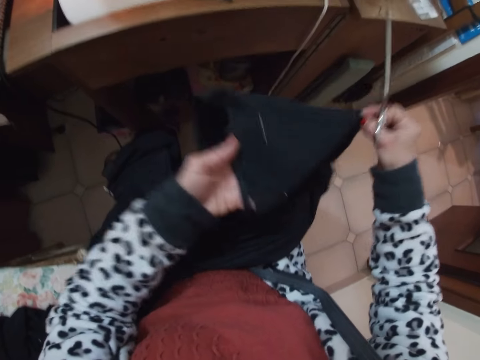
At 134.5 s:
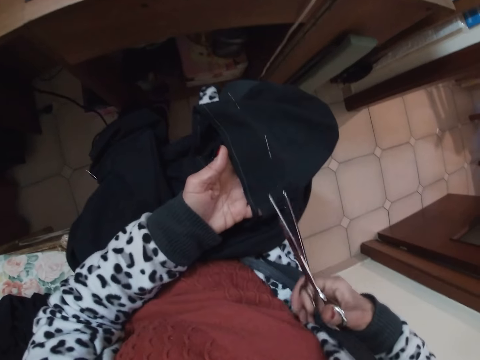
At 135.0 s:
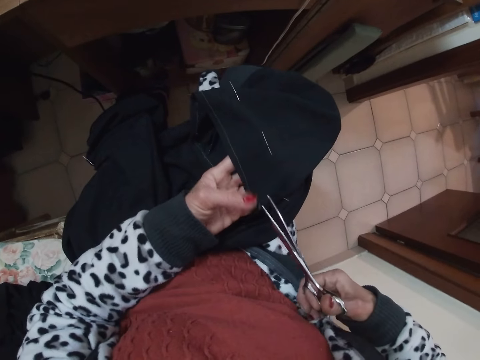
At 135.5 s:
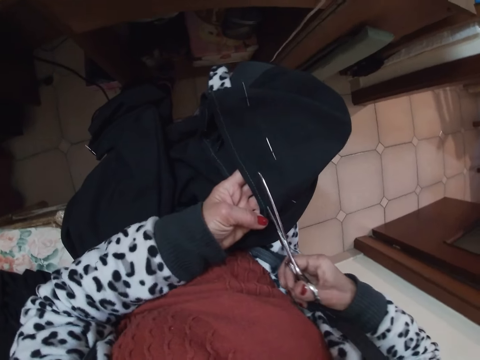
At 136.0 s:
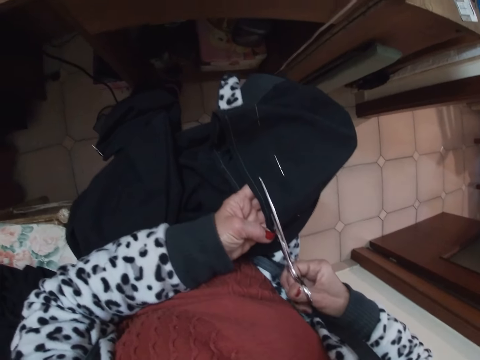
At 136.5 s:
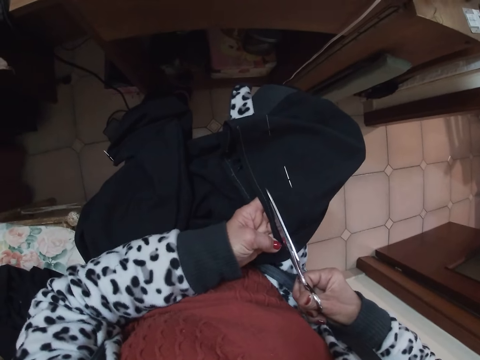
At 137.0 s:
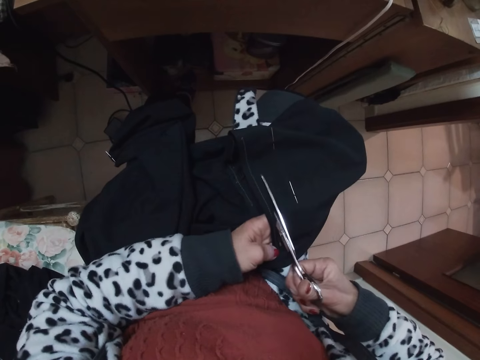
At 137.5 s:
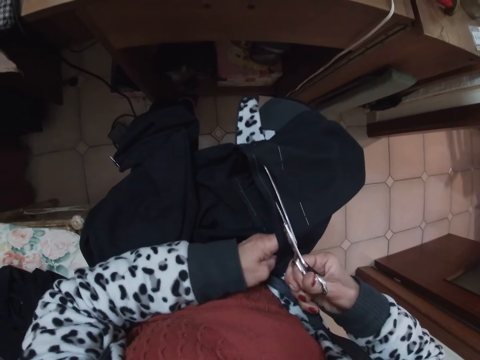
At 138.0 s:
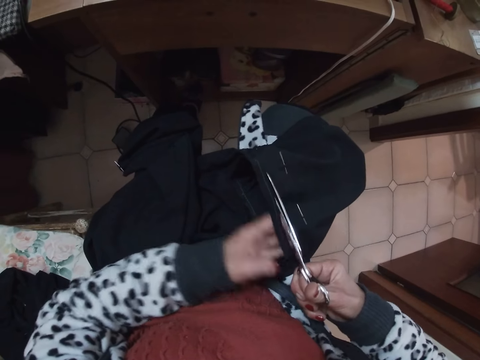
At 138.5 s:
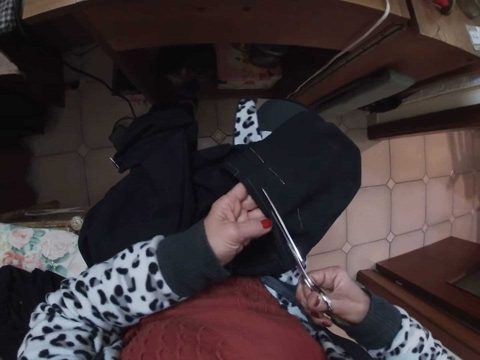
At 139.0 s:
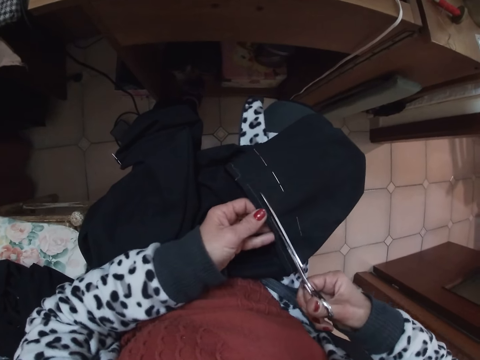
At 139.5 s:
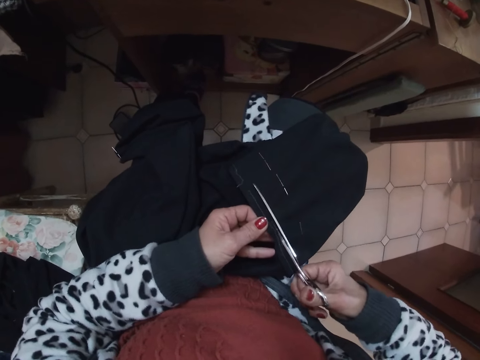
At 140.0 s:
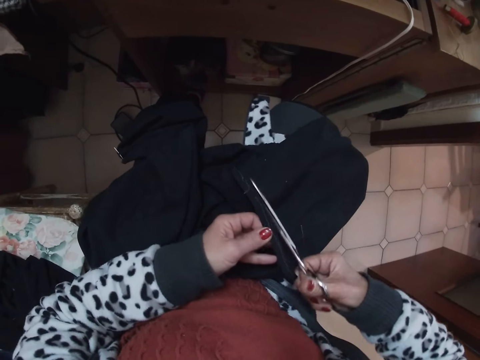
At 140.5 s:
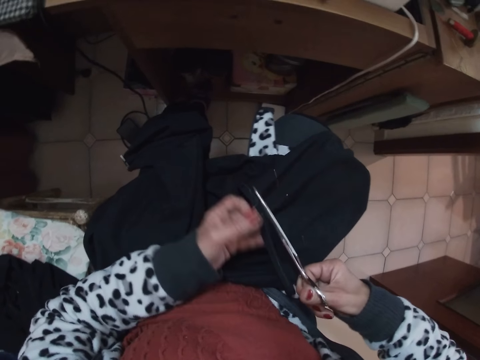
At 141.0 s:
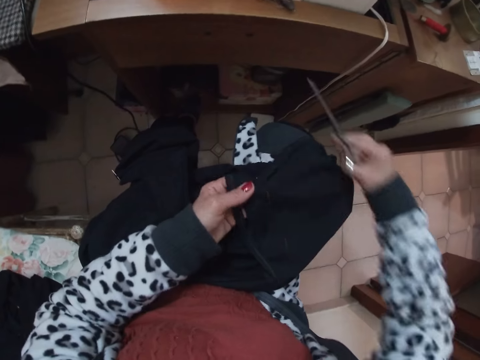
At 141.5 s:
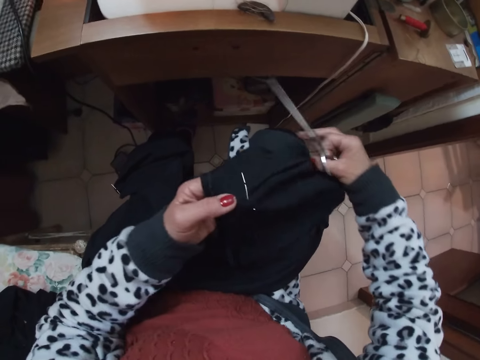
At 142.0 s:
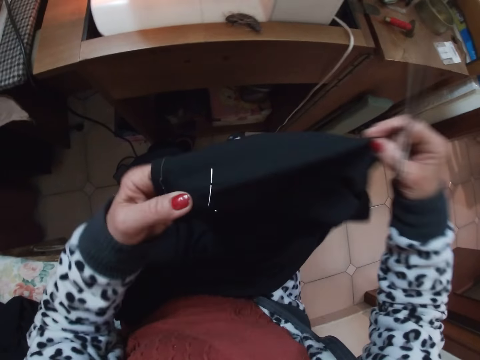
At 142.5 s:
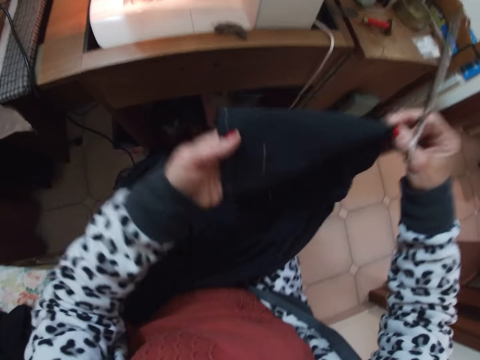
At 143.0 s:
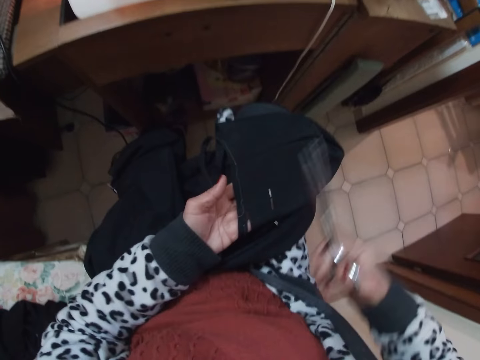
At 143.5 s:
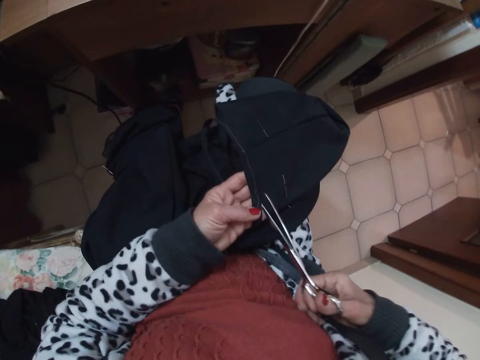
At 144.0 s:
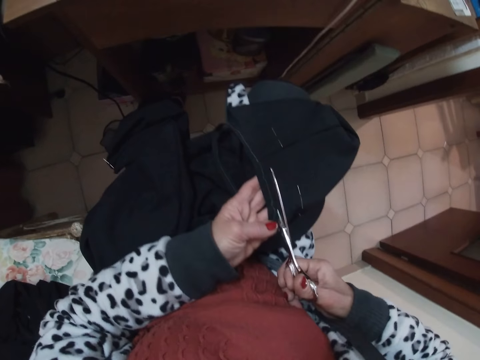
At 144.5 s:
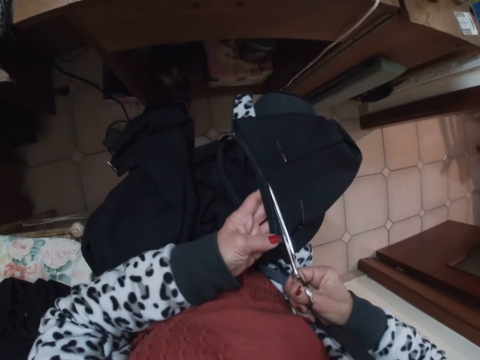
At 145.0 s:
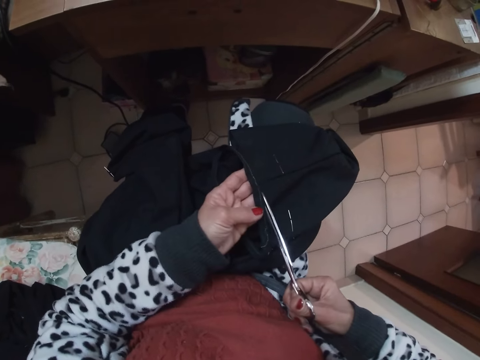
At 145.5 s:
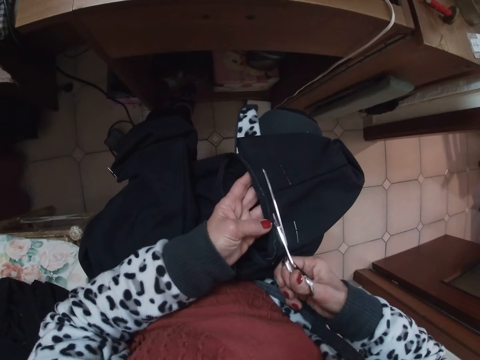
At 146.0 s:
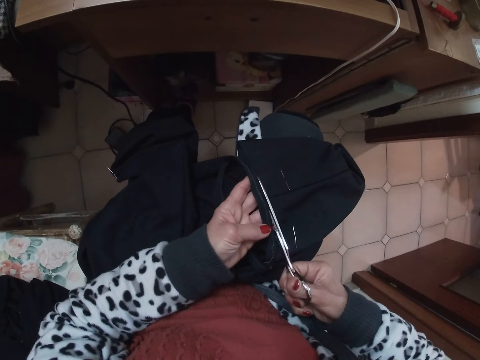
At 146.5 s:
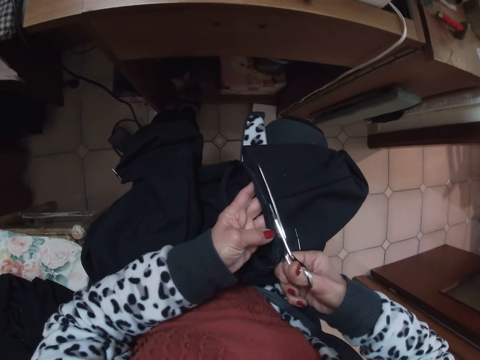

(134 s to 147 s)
The camera wearer cuts the edge of the cloth with the scissors. She adjusts the cloth on her laps and stretches the cloth. She cuts the edge of the cloth with the scissors.

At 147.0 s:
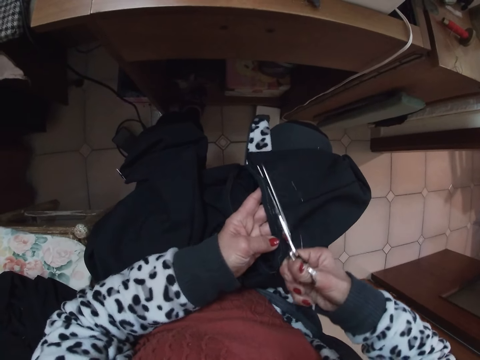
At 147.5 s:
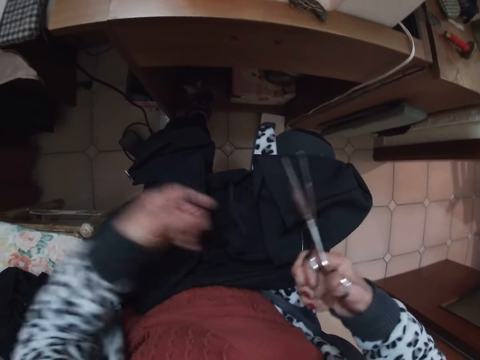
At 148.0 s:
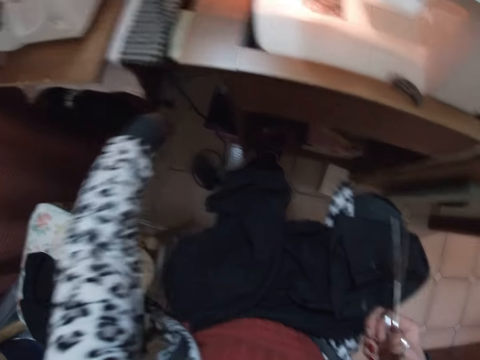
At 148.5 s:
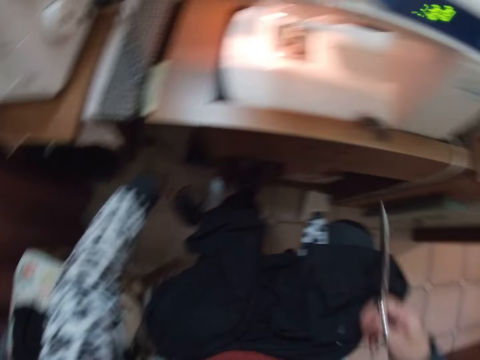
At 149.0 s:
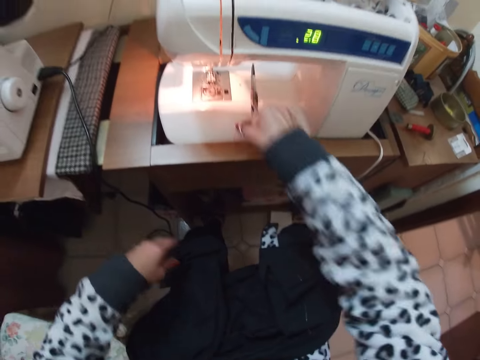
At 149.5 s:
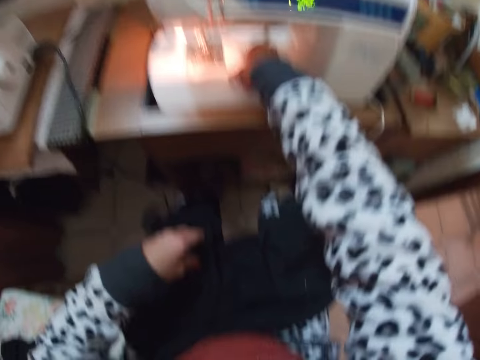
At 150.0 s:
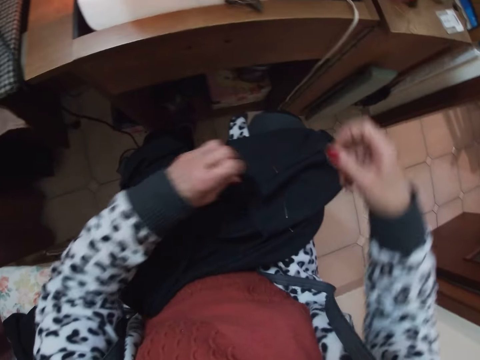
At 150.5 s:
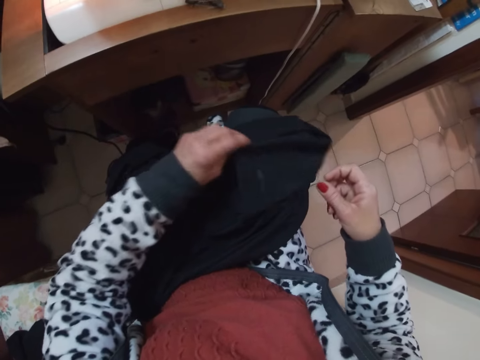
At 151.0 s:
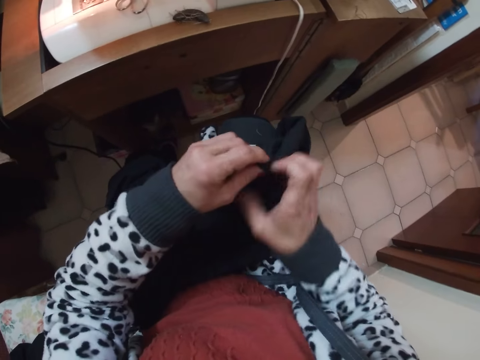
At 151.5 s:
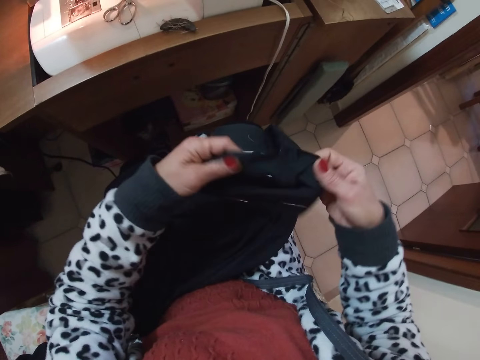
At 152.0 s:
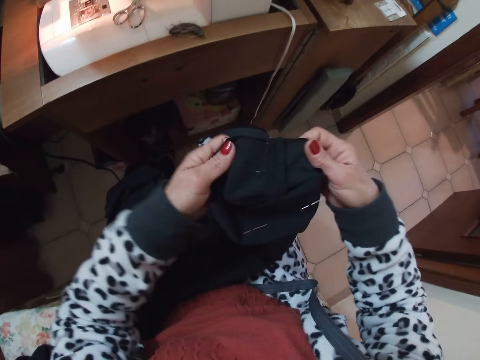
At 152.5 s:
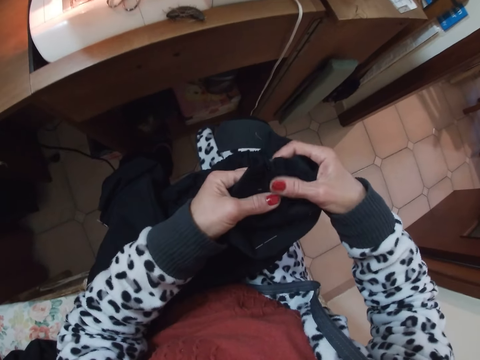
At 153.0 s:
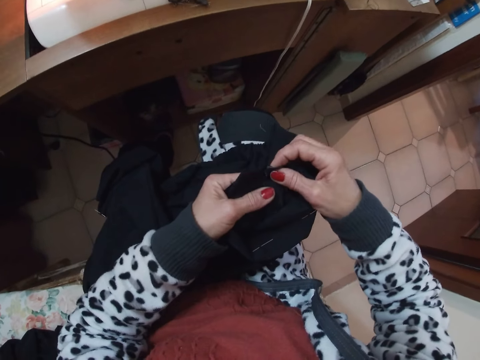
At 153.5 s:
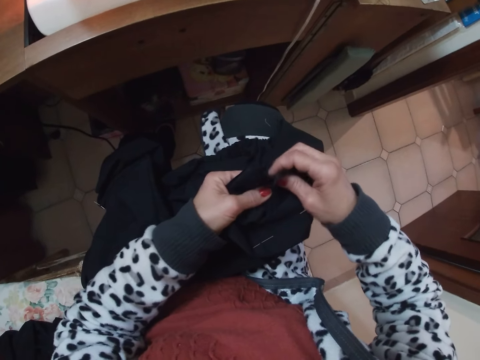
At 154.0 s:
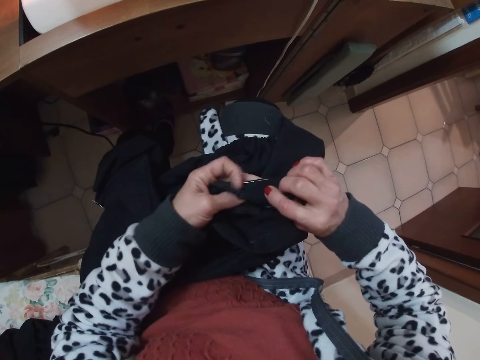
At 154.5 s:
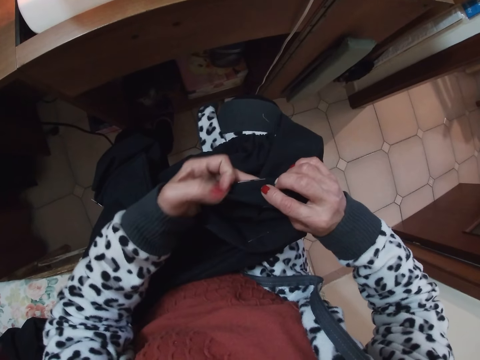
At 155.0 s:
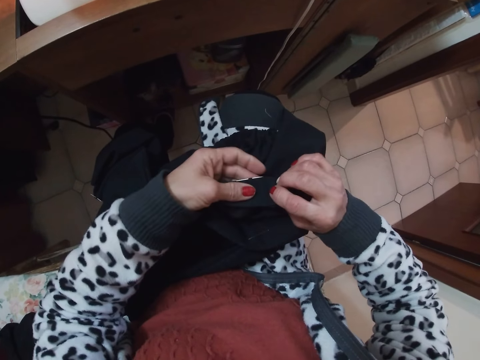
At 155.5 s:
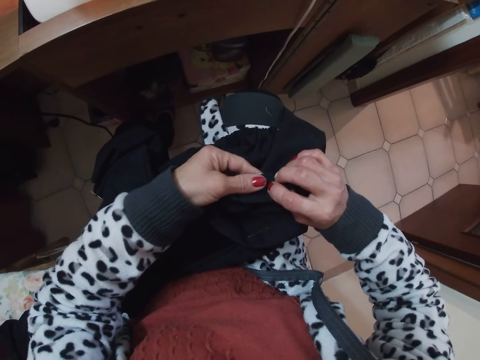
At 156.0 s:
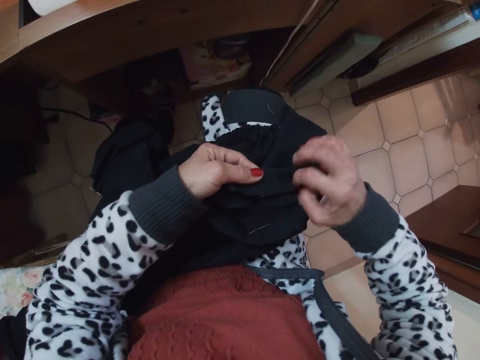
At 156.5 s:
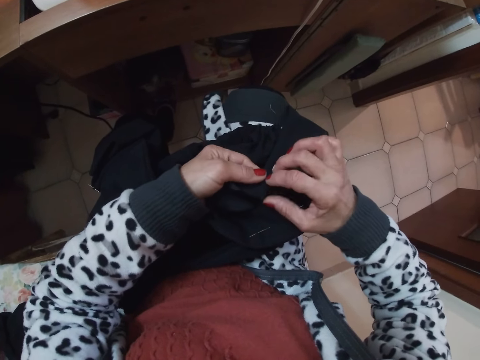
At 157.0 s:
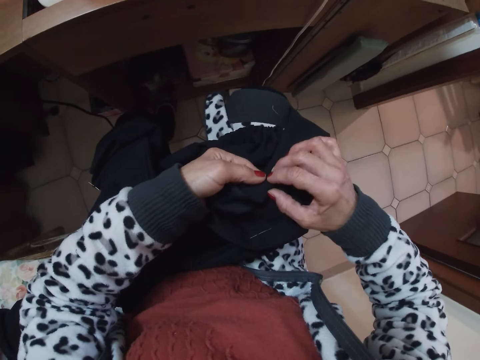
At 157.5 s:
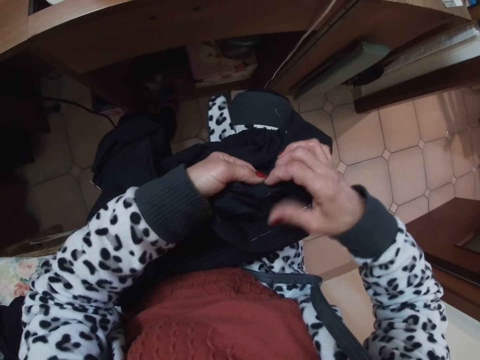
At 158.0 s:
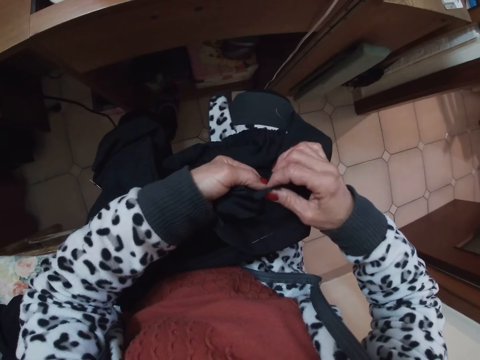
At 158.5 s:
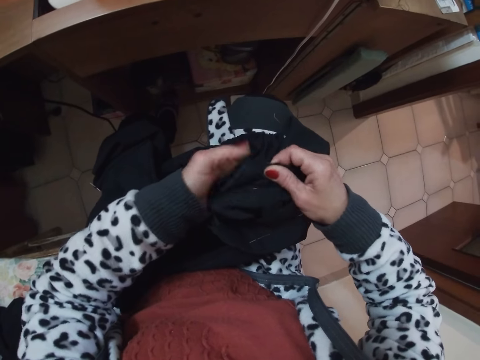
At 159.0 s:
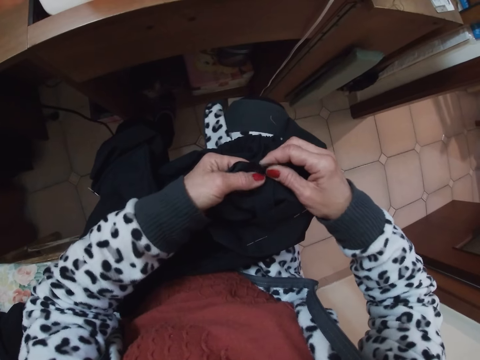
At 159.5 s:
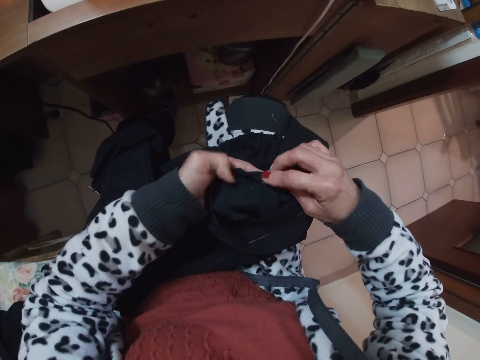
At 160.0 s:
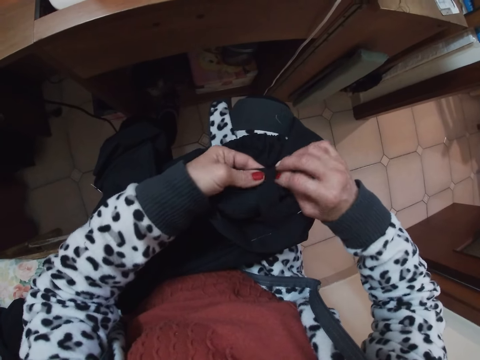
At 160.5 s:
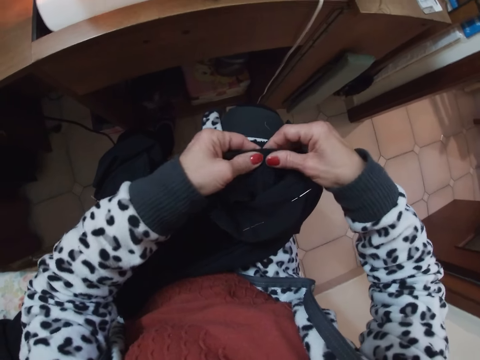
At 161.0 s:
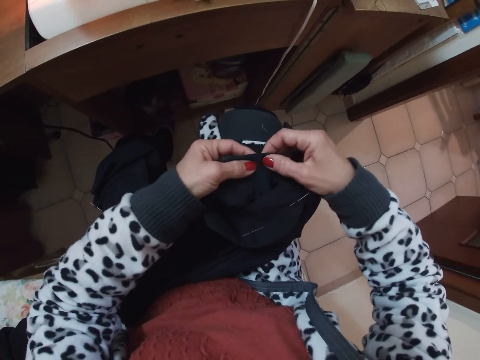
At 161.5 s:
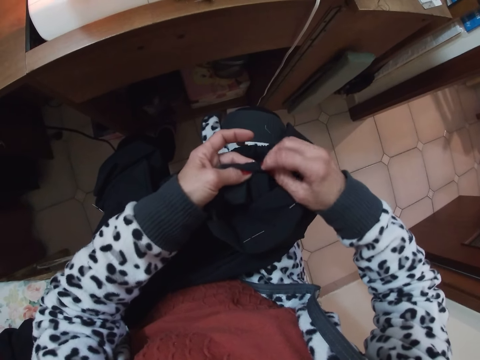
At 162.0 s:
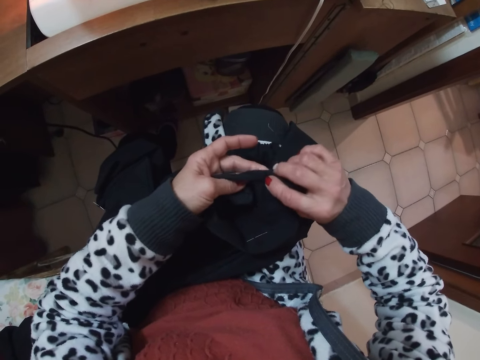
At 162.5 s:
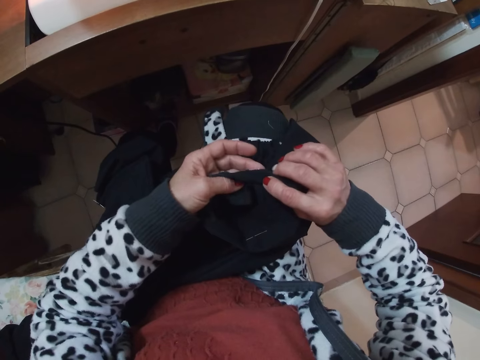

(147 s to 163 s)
The camera wearer throws the cloth pieces away with her left hand on the floor. She drops the scissors on the sewing machine. She folds the cloth. She checks the edges of the cloth with her two hands. She bends the edges of the cloth with her two hands.
